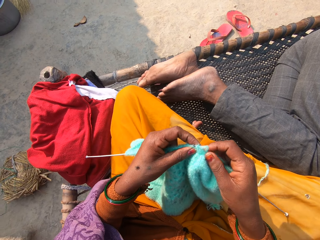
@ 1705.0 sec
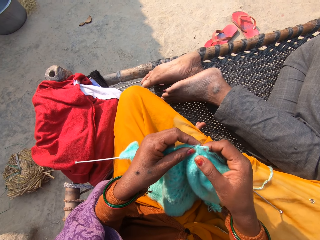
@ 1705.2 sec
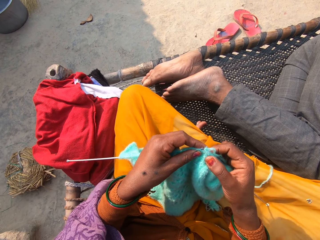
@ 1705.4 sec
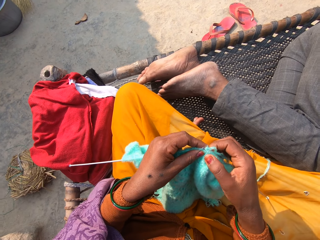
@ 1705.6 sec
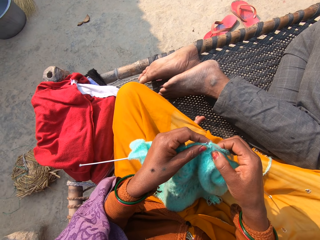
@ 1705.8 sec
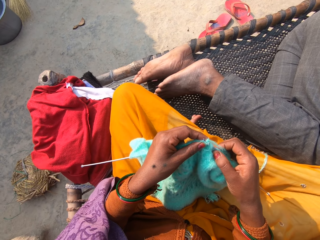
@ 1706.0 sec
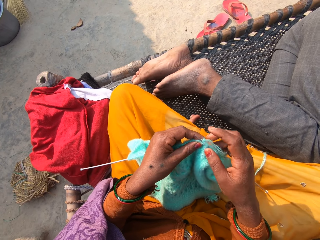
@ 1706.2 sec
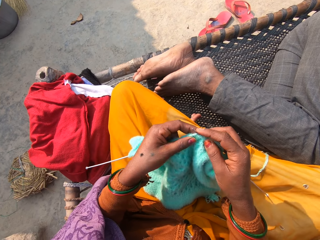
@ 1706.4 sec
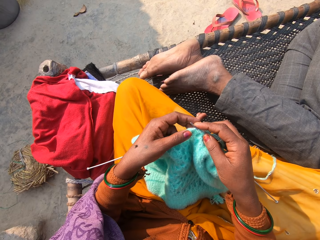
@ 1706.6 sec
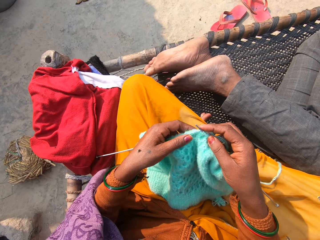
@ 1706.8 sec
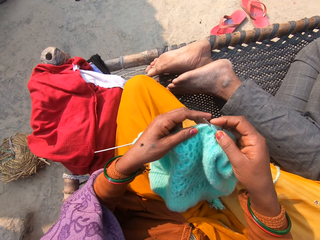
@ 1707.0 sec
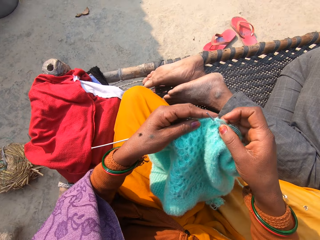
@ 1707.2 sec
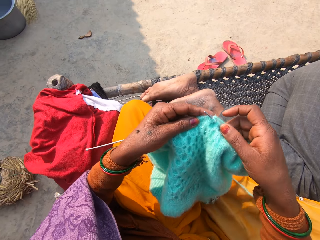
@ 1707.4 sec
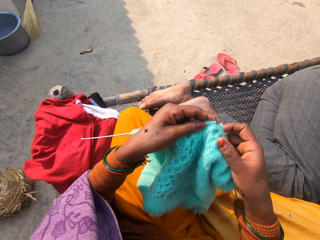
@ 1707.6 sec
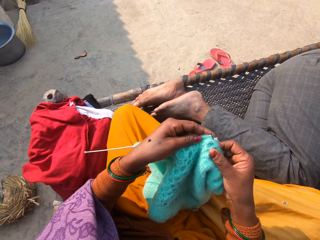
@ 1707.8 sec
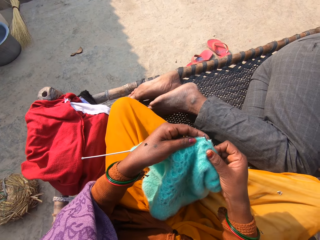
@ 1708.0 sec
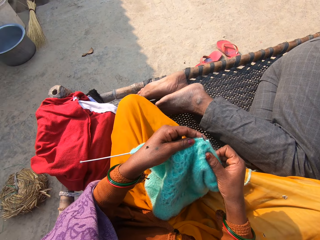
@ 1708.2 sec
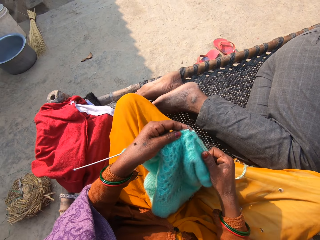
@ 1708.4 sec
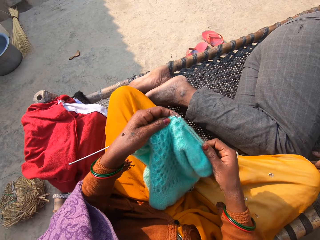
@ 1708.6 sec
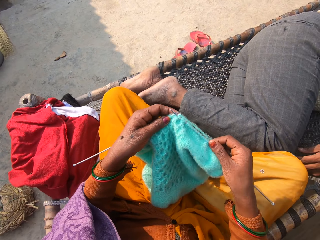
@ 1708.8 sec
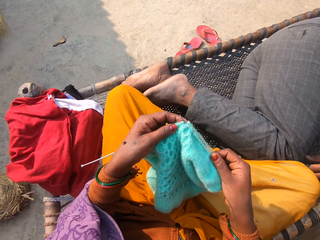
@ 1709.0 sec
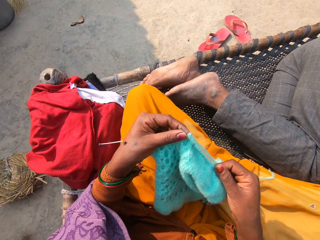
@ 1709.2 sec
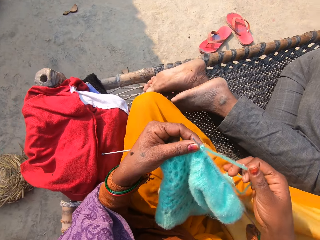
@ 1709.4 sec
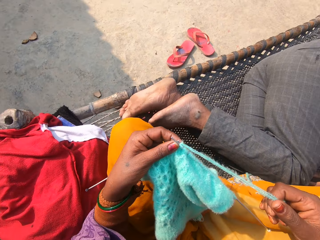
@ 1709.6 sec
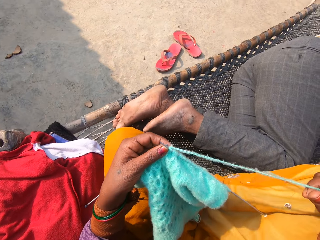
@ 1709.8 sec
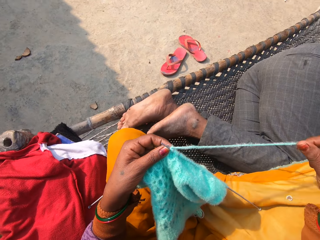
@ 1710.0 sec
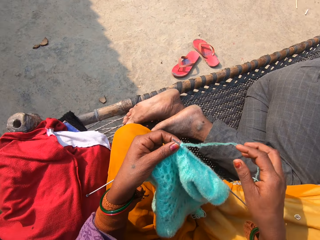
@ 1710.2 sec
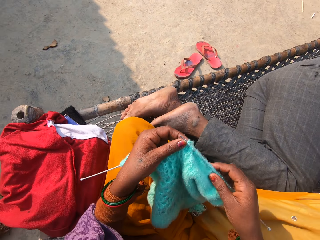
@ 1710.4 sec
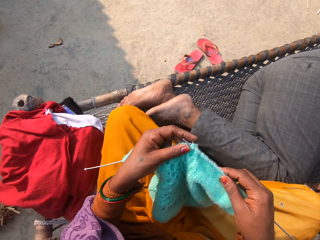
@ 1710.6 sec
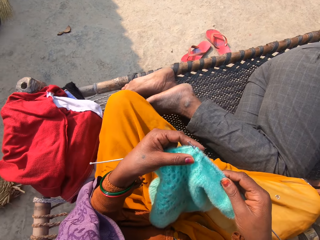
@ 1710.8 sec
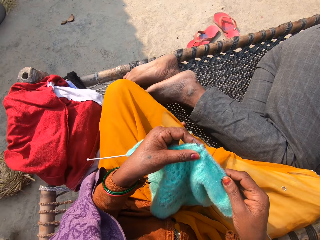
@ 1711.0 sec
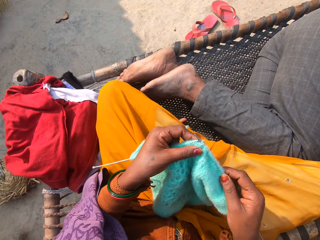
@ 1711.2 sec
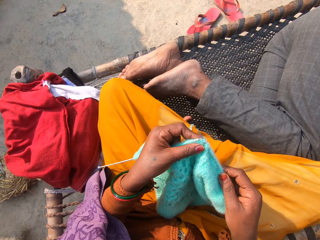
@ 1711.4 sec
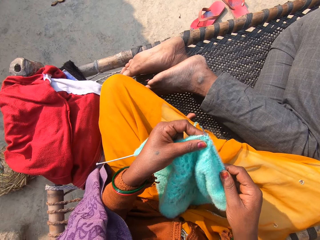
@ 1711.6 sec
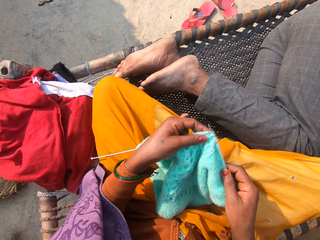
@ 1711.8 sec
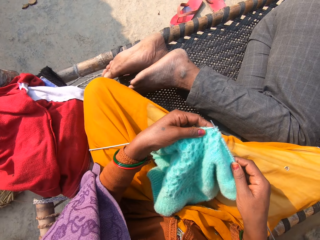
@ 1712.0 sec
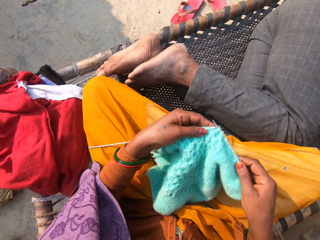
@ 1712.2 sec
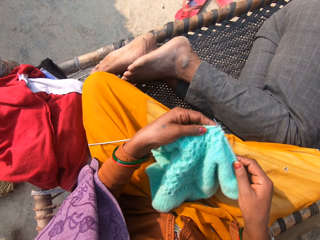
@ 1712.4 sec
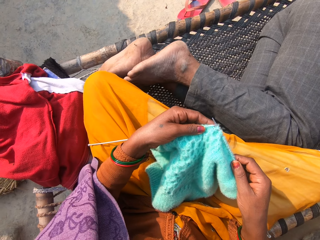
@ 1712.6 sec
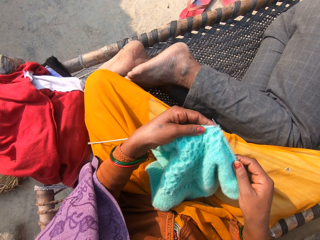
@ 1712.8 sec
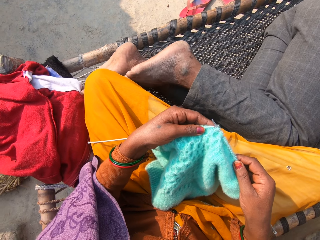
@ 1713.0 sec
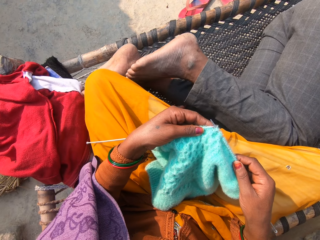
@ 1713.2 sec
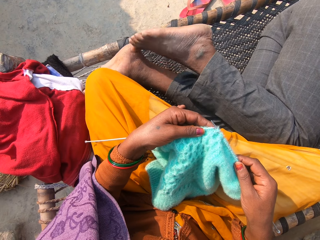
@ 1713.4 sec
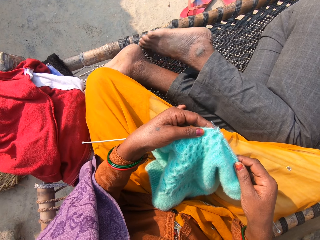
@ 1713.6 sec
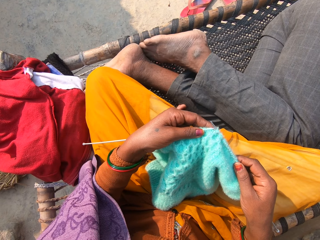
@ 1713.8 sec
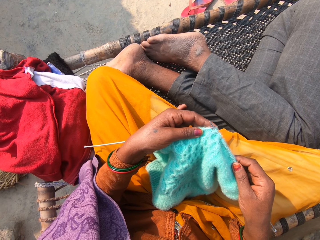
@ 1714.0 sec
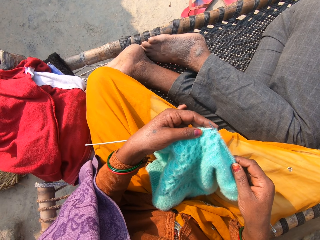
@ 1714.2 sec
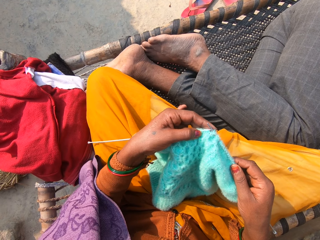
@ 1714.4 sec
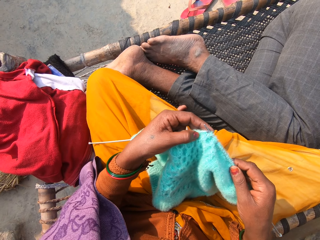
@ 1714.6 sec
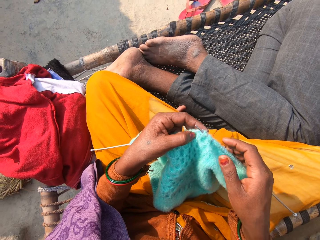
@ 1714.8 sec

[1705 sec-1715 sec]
The camera wearer adjusts the fabric. They spread the thread.

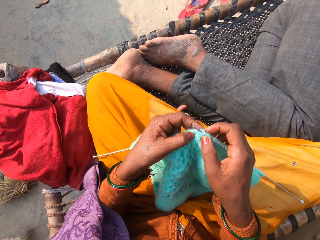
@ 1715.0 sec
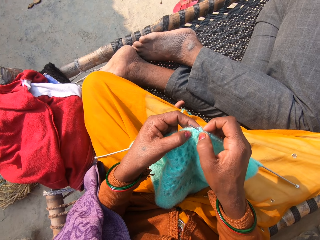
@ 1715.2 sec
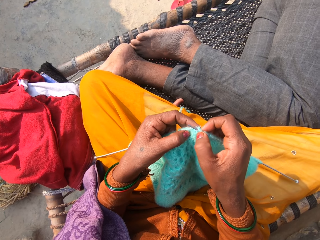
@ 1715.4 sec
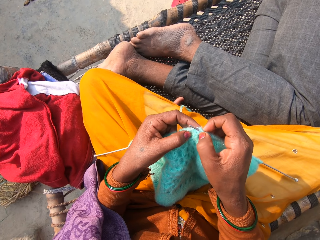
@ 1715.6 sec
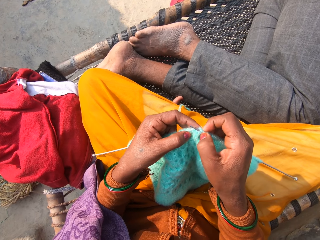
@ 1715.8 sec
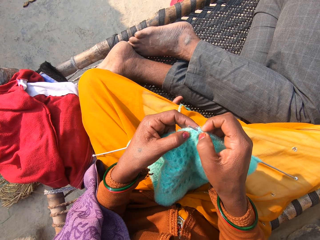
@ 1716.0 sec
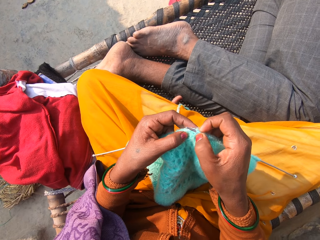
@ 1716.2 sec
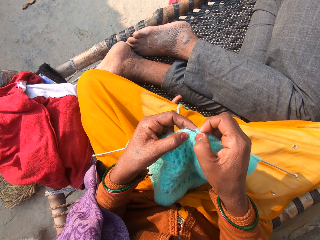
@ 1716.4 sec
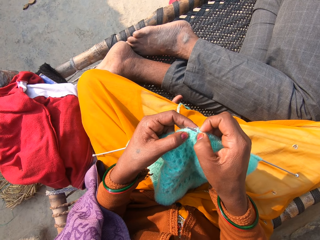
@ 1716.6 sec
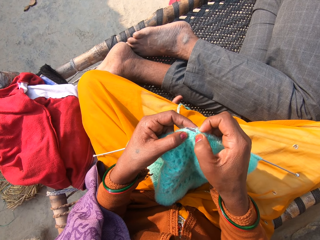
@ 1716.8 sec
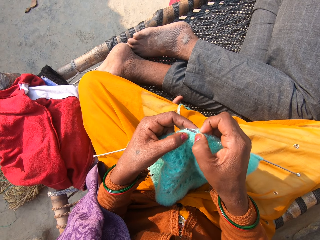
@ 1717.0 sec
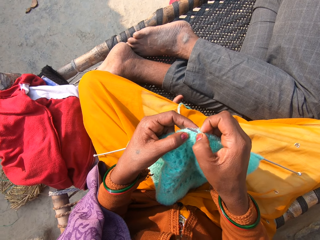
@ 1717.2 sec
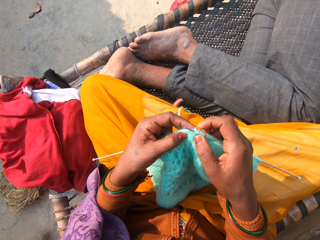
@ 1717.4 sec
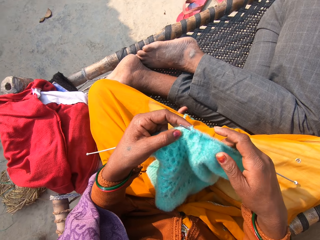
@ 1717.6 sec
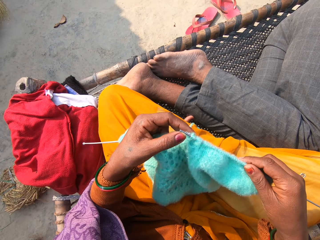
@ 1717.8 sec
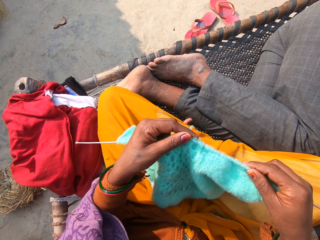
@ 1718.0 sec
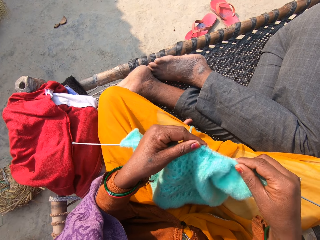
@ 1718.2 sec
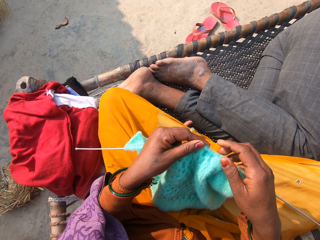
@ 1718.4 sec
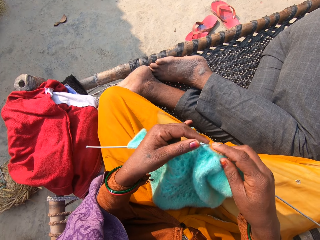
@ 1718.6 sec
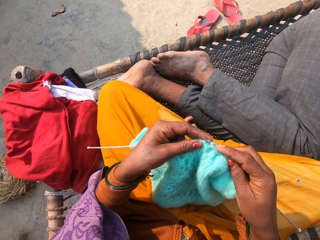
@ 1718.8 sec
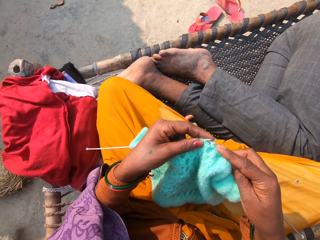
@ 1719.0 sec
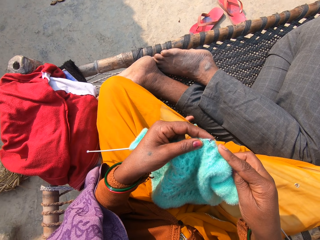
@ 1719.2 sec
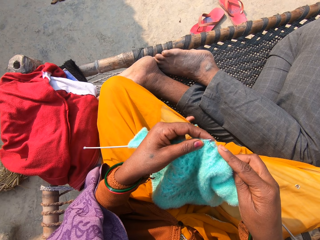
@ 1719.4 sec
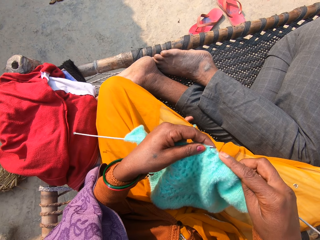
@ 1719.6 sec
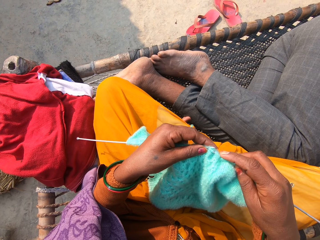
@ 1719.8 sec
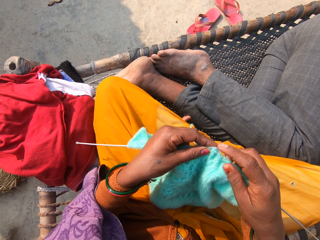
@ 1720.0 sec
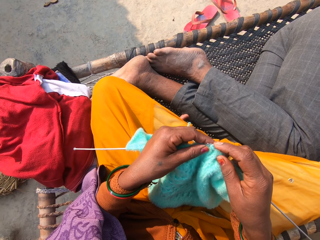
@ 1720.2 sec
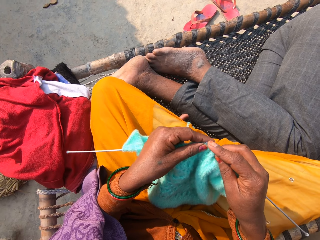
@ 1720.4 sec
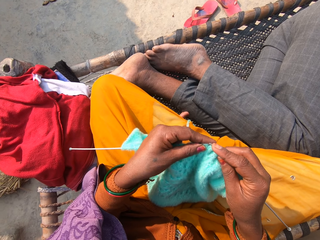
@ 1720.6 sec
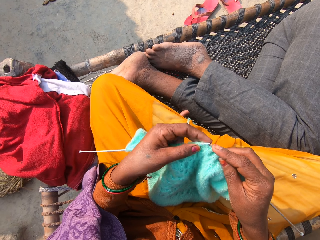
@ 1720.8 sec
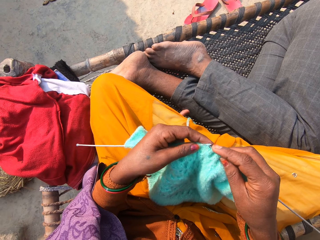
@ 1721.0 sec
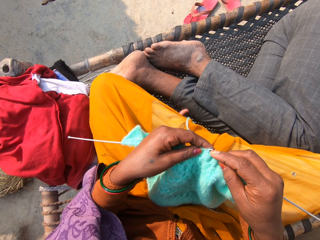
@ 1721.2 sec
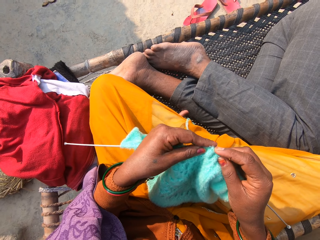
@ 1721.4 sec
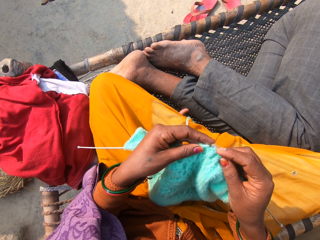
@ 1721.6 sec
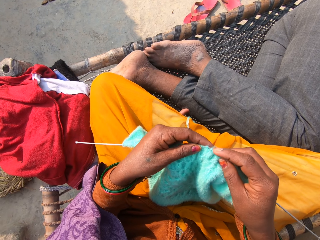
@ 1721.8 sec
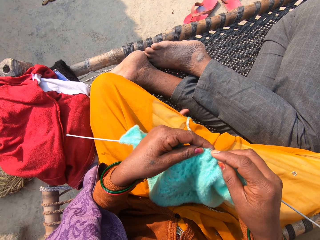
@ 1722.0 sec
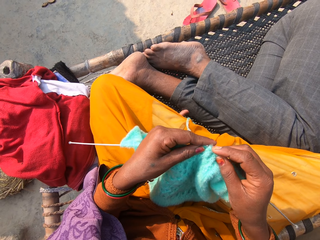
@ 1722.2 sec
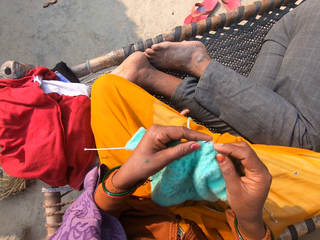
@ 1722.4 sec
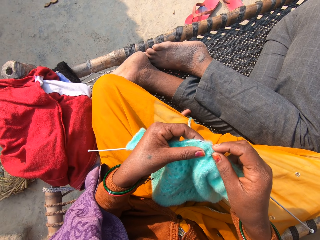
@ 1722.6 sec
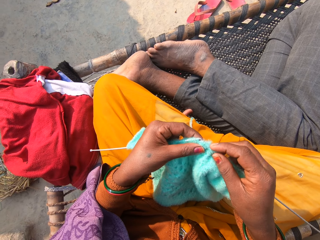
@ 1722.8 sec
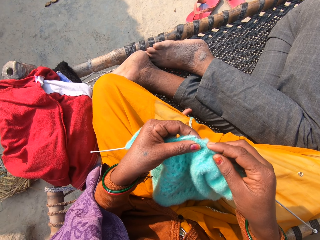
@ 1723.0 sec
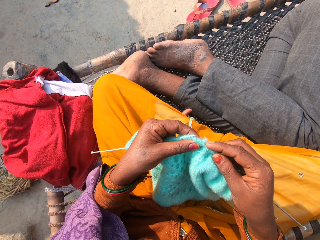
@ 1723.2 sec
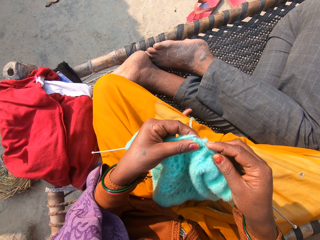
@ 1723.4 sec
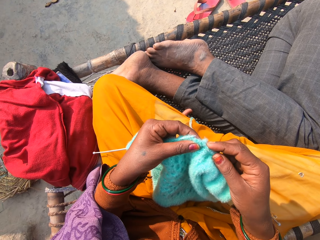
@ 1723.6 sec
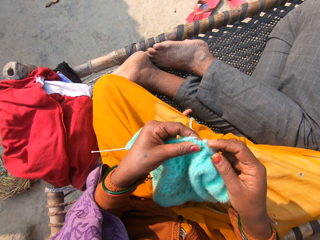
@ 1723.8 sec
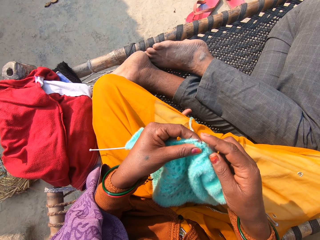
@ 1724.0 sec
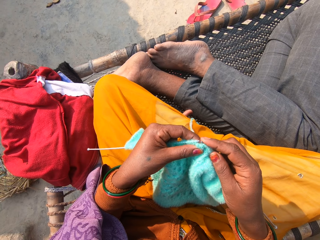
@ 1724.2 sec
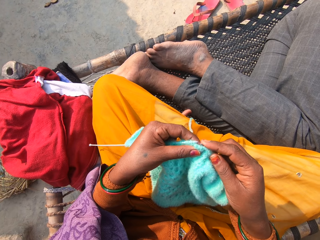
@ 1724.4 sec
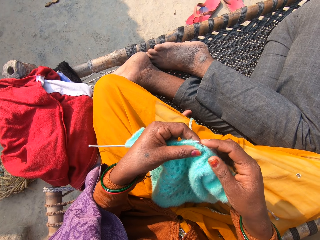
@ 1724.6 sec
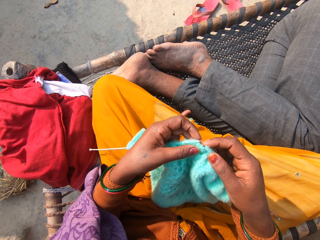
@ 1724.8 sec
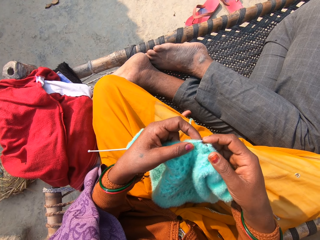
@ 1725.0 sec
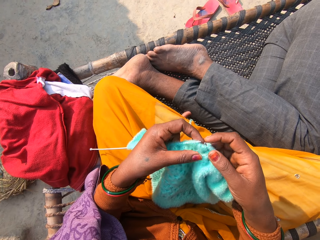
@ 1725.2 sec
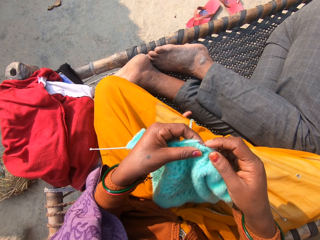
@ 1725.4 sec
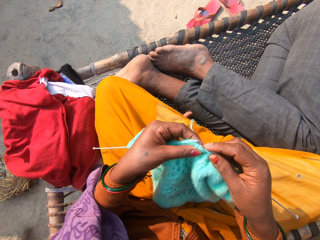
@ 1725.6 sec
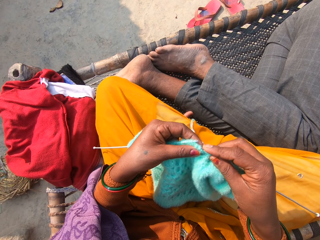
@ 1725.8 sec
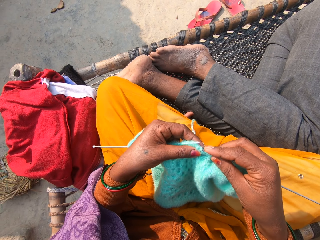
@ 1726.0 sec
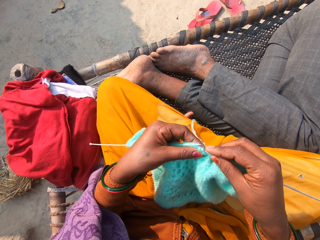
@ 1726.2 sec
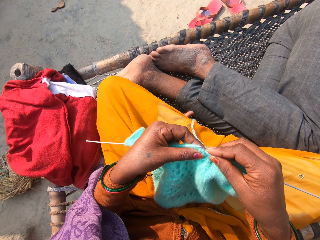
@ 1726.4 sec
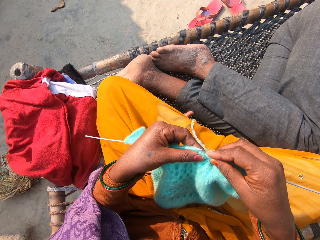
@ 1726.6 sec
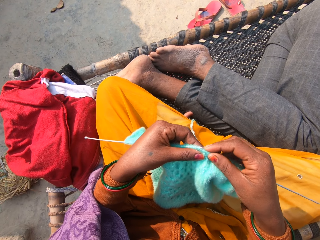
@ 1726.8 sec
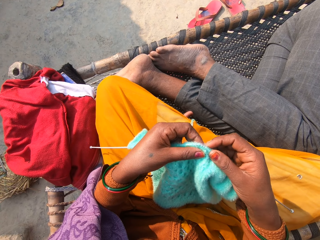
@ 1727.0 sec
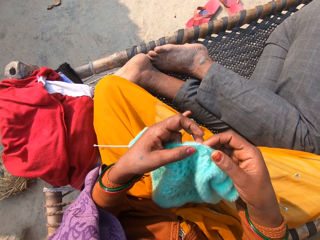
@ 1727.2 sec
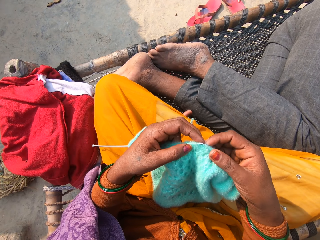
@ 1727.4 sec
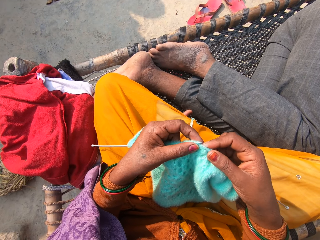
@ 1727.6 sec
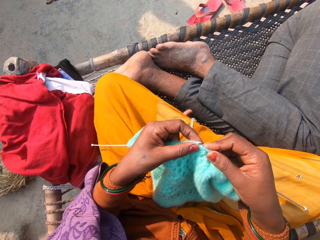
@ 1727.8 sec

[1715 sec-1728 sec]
The camera wearer scratches the fabric. They adjust the fabric.
